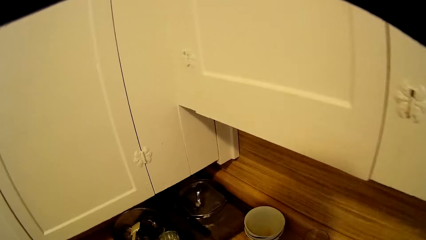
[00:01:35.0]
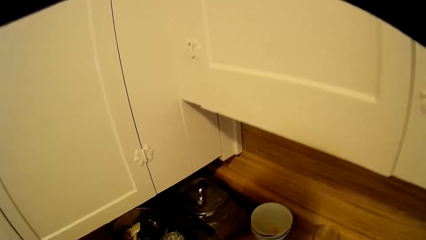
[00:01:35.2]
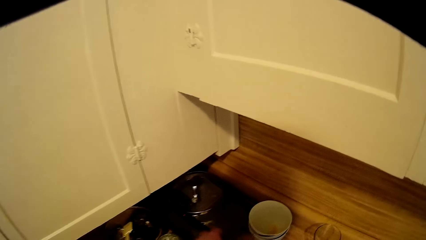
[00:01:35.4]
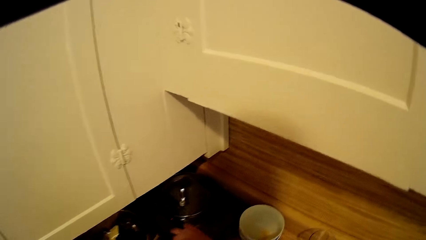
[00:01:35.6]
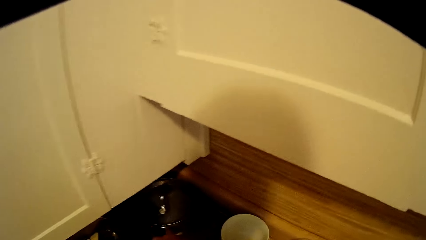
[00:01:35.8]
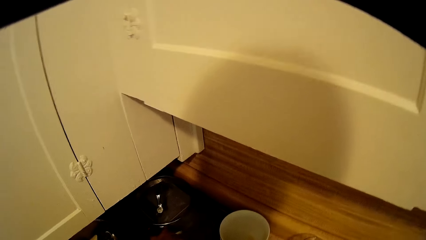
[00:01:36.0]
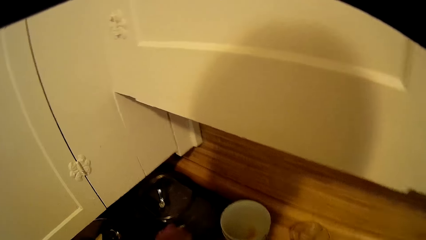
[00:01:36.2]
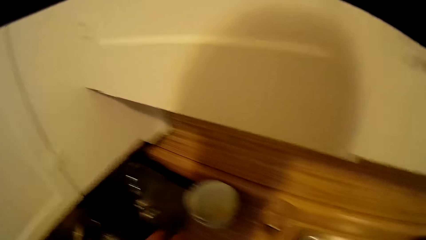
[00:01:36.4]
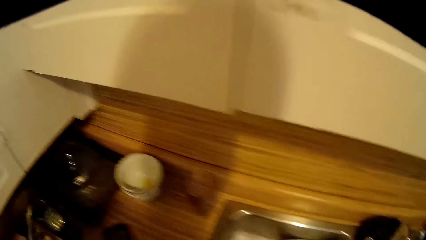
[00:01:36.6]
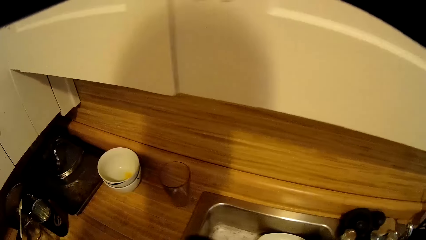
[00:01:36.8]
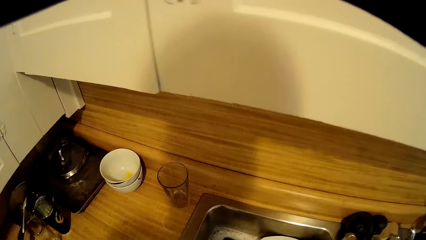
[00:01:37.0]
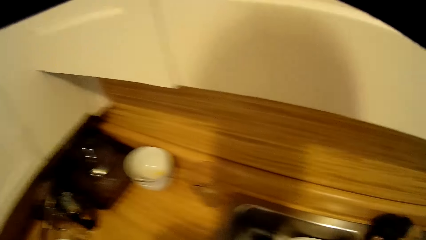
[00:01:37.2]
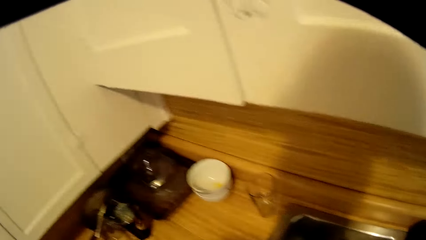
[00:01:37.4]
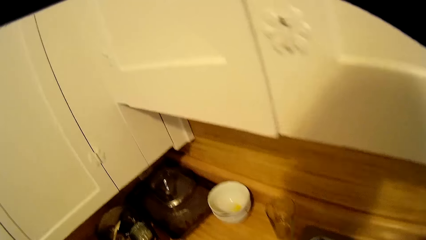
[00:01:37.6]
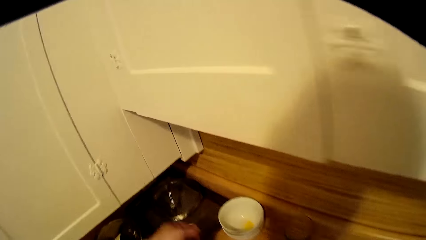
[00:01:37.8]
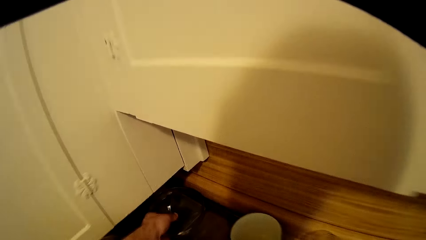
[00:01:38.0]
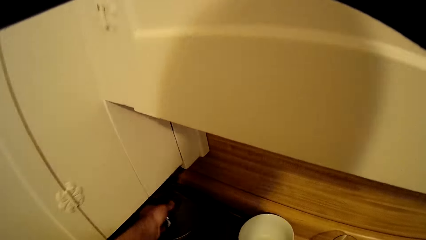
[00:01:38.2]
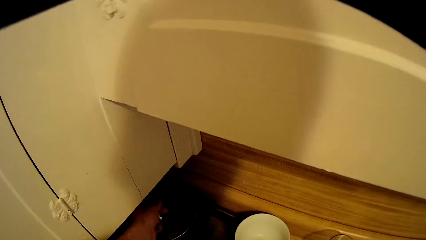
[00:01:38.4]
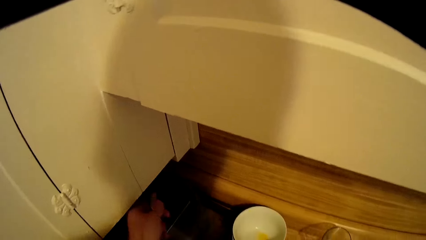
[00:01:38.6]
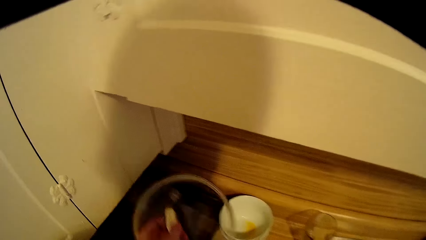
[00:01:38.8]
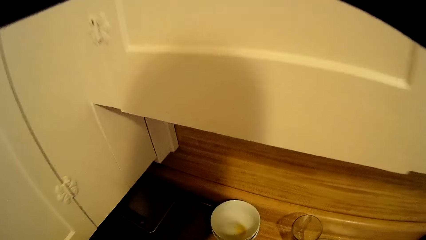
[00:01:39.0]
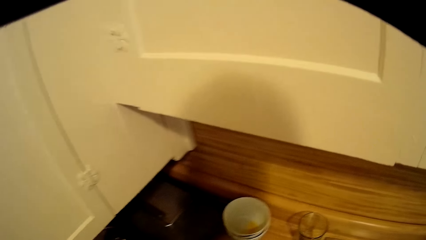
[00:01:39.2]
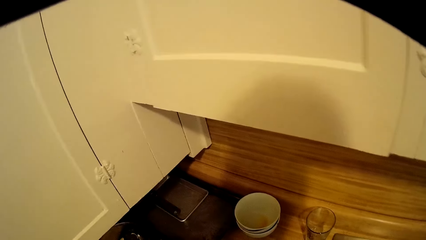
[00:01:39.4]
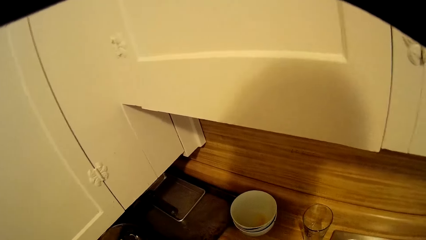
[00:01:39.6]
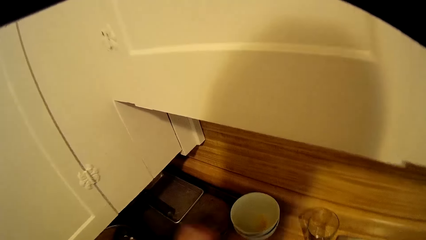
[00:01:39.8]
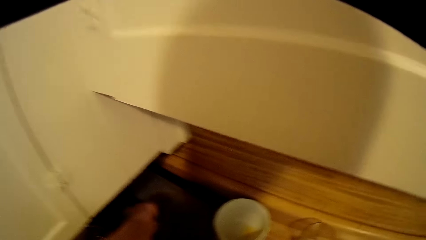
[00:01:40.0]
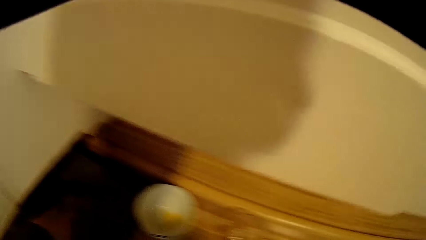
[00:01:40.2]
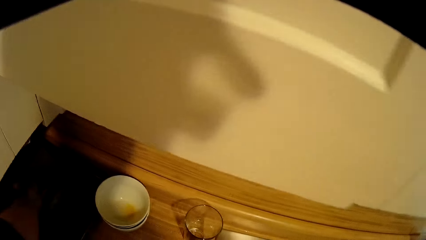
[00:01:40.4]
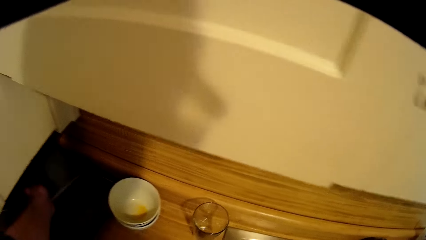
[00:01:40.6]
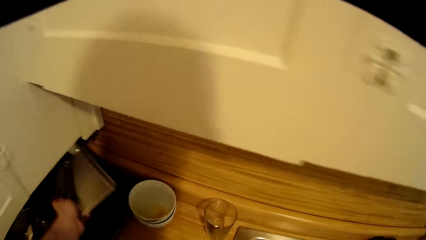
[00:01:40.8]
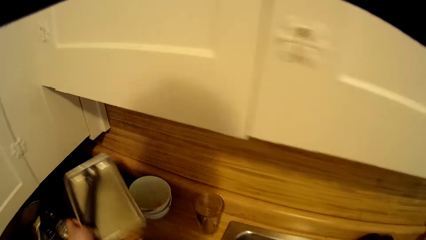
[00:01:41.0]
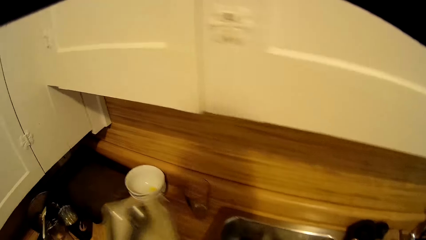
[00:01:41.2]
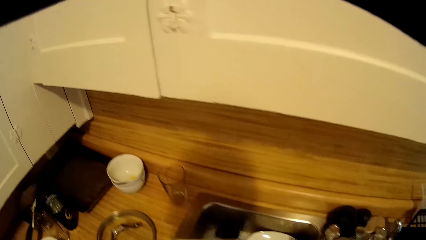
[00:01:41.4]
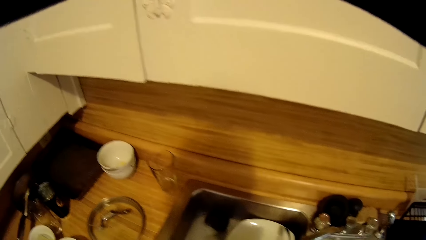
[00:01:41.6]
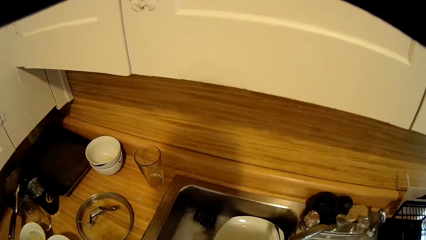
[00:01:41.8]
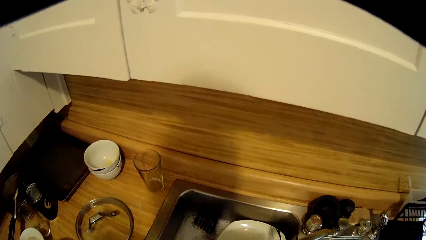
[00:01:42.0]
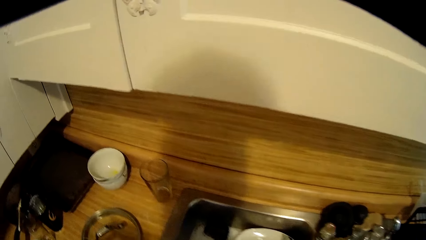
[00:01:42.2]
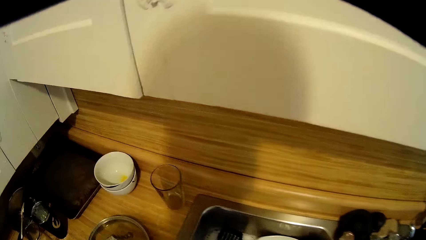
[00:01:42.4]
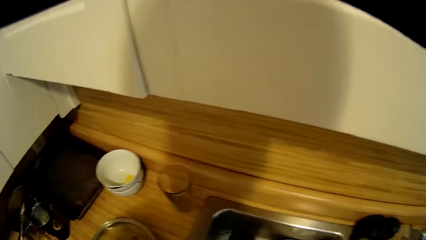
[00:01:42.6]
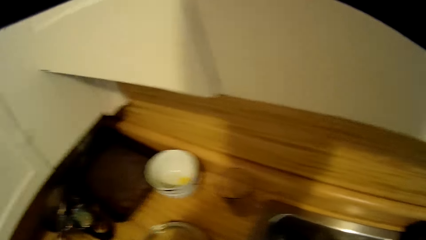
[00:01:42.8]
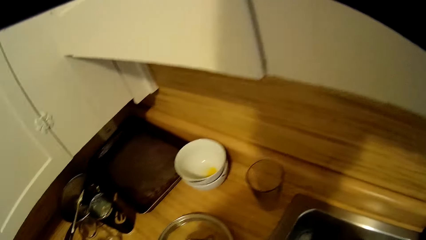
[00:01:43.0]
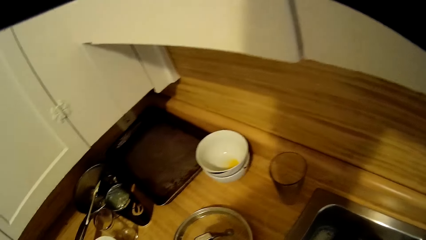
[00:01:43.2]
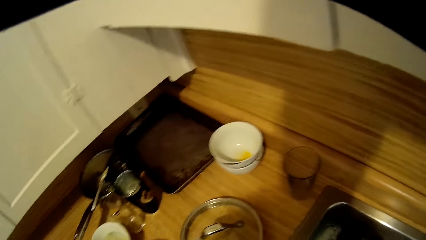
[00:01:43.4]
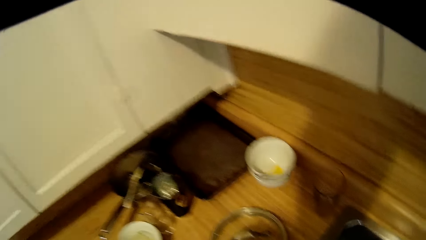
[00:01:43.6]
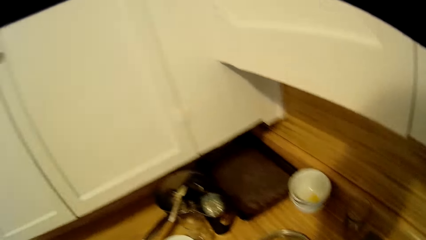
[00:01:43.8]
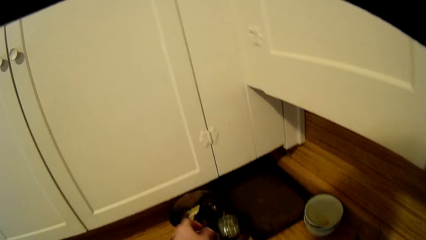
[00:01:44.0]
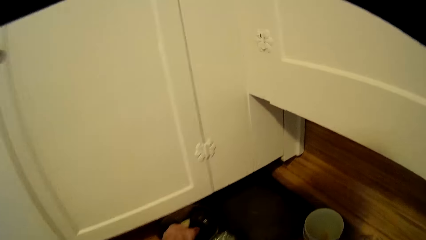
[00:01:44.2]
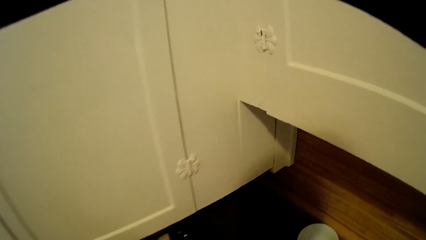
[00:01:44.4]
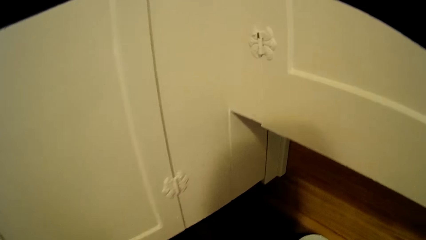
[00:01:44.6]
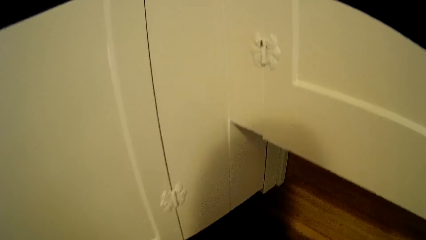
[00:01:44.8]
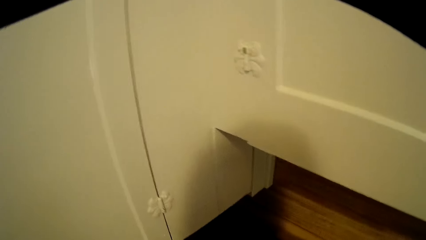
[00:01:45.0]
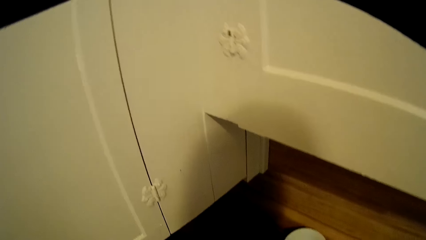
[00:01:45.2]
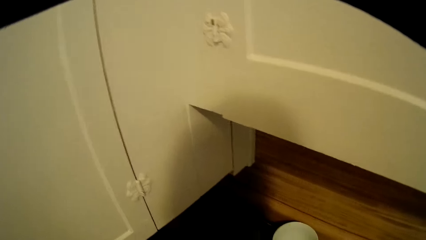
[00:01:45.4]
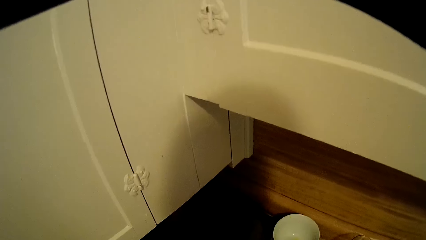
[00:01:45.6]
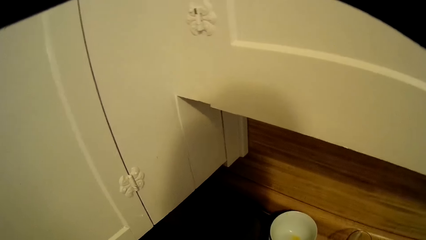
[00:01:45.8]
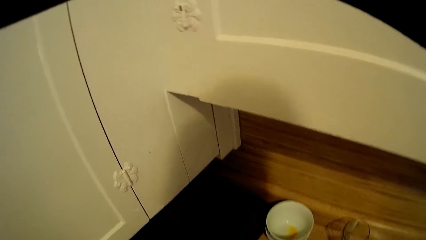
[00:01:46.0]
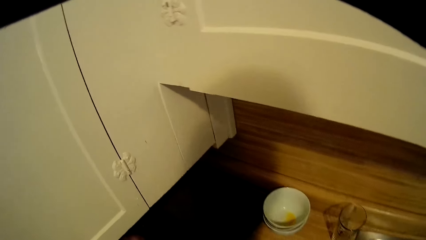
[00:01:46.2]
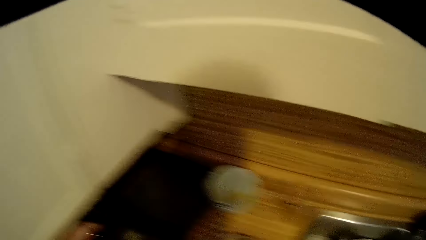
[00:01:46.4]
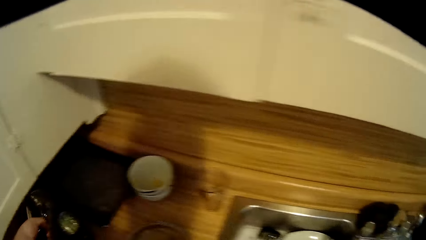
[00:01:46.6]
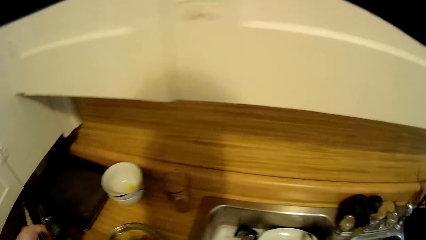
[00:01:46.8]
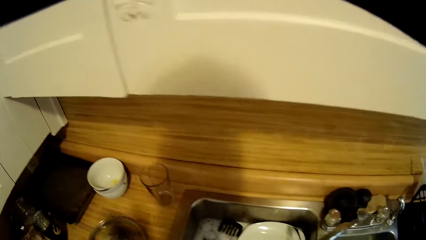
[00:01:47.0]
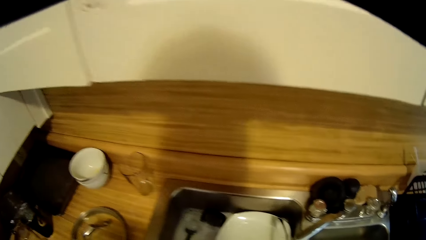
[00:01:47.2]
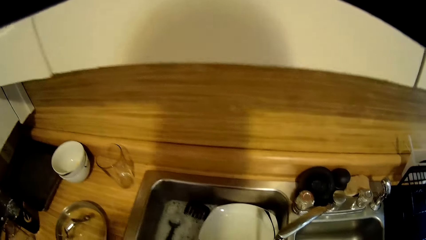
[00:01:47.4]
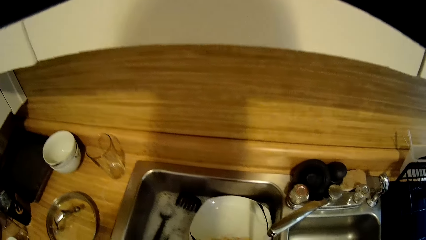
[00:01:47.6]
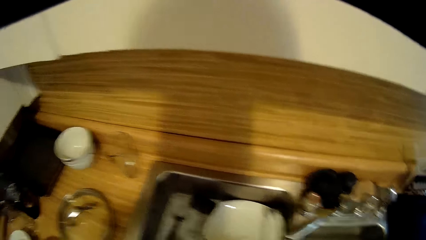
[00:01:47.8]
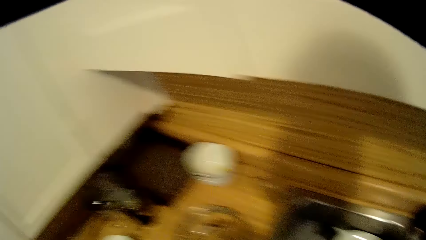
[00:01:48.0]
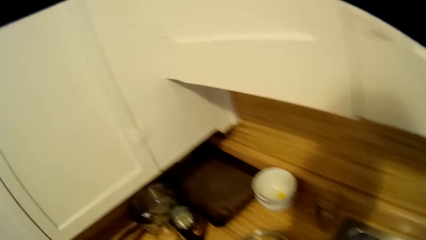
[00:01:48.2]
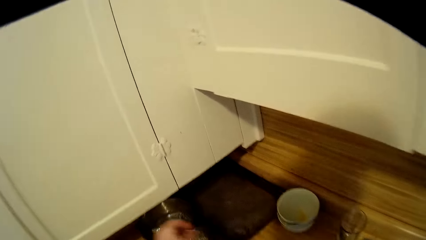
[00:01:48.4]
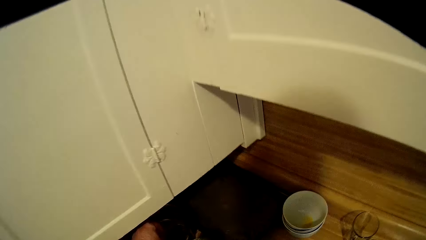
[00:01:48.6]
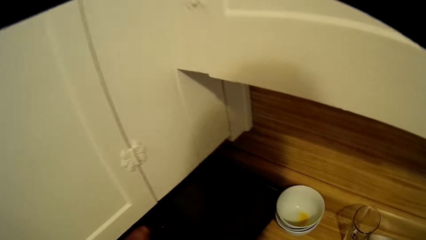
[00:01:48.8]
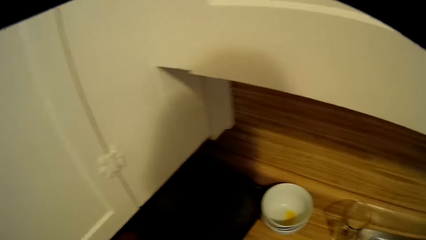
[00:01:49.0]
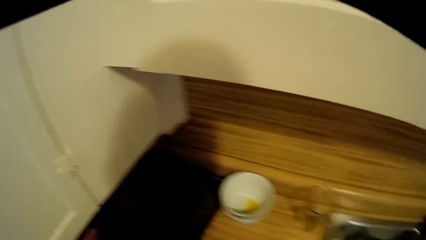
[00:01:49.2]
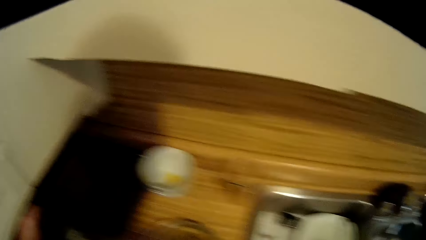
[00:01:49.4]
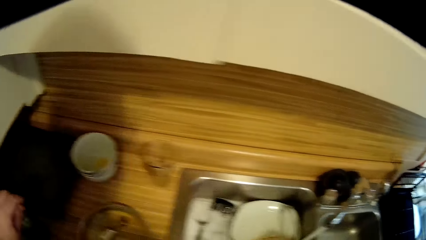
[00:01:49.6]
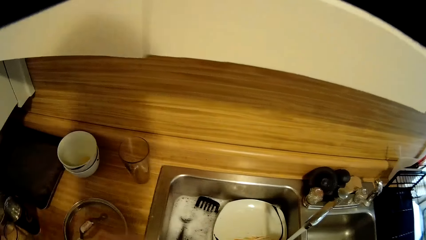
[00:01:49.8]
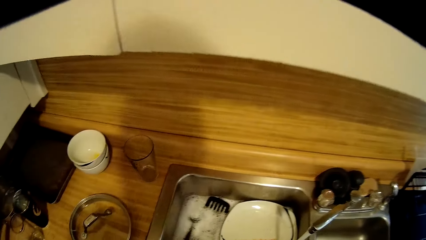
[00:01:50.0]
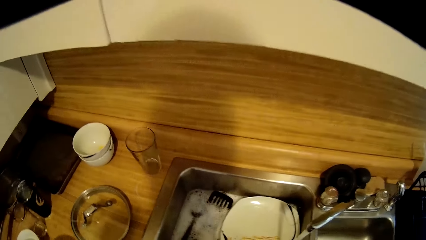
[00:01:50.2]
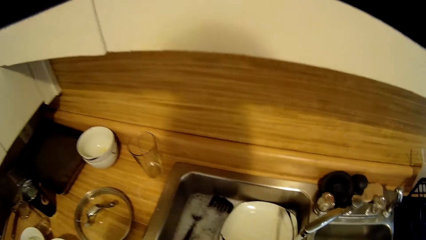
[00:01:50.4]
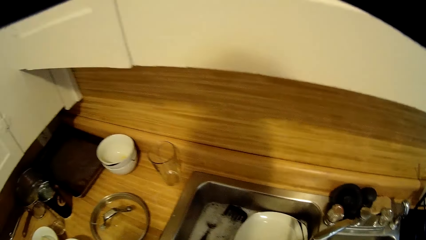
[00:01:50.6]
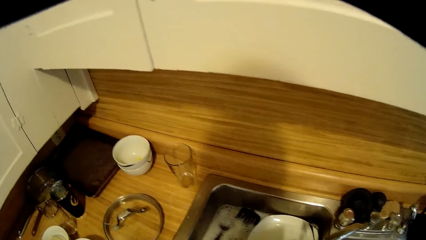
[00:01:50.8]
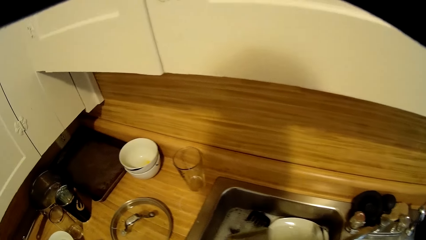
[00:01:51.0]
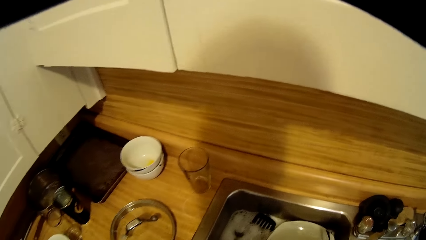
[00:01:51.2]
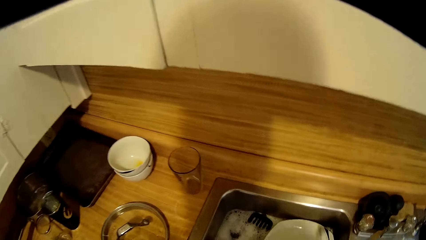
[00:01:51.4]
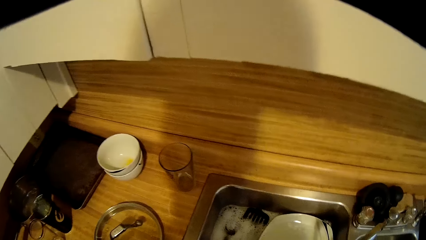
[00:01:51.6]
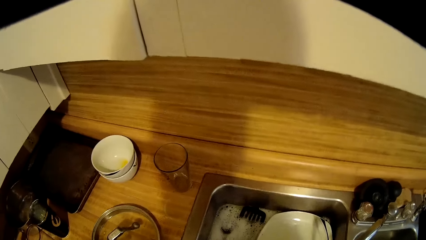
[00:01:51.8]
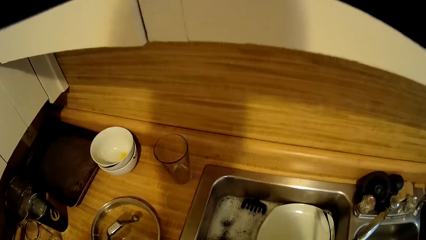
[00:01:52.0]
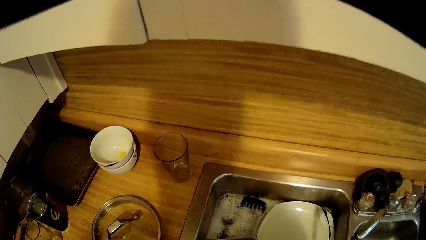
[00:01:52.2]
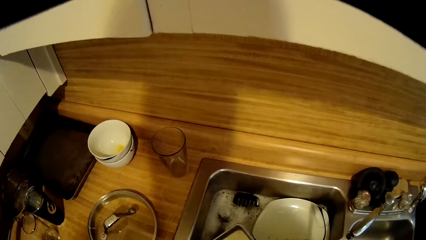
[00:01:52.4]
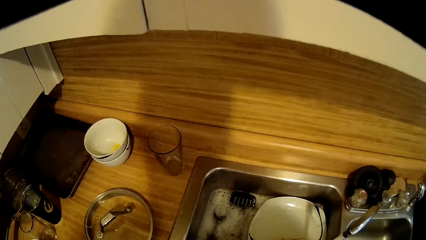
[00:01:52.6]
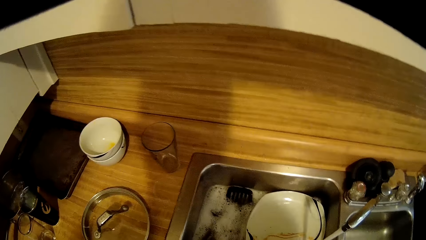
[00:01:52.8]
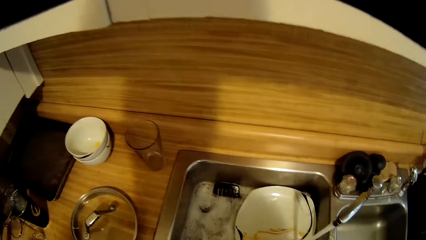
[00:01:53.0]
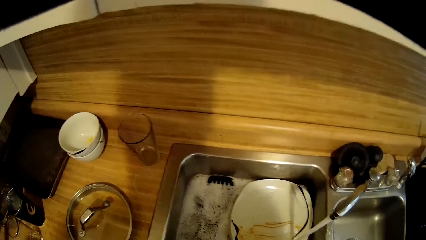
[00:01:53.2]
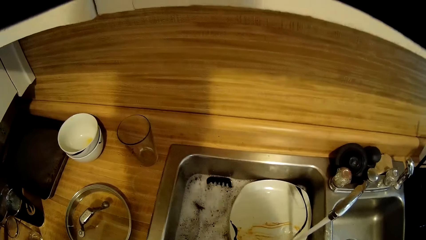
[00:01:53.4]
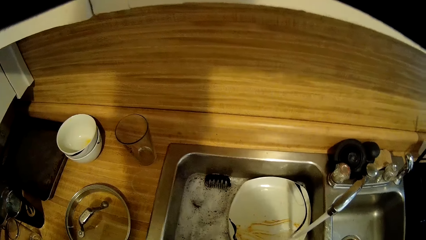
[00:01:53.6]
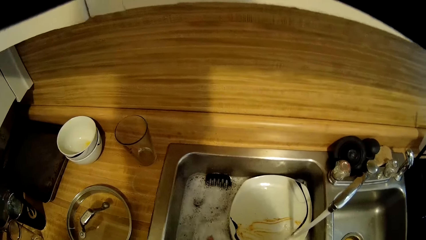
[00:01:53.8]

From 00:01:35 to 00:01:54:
The camera wearer picks a pan top. They pick a pan. They pick cutlery. They pick something. They drop the cutlery. They look around. They pick utensils and drop them into the sink.
